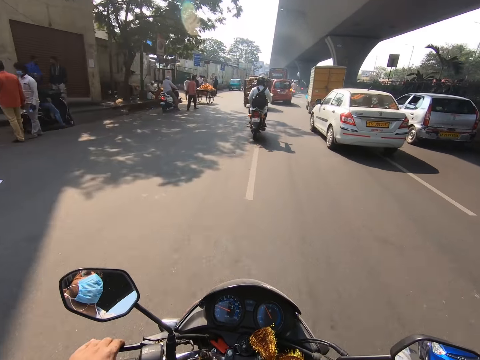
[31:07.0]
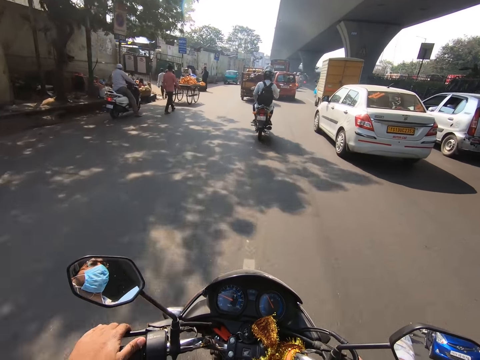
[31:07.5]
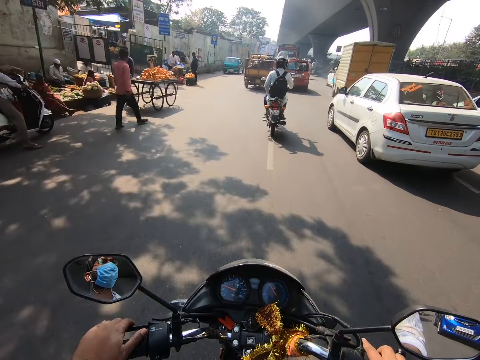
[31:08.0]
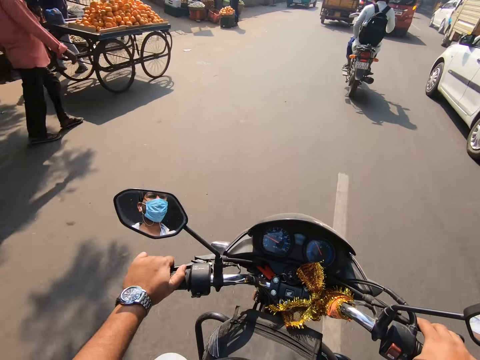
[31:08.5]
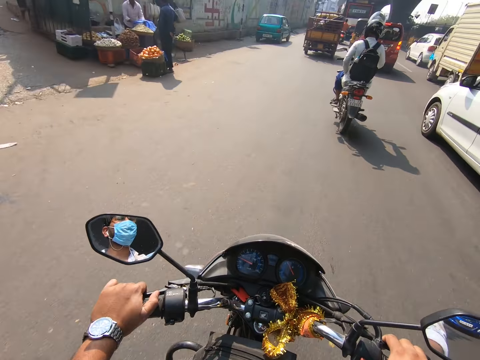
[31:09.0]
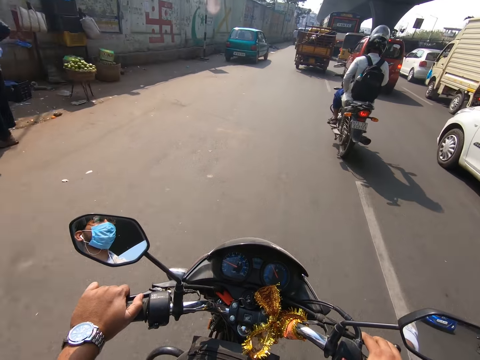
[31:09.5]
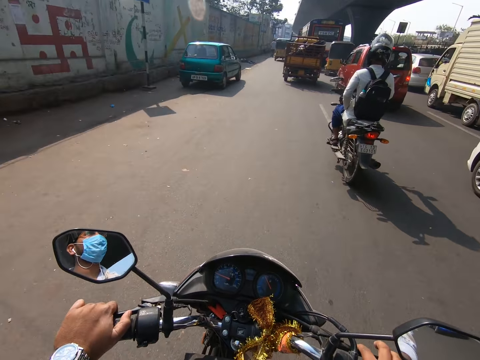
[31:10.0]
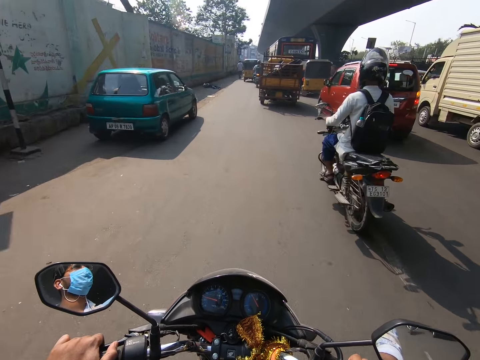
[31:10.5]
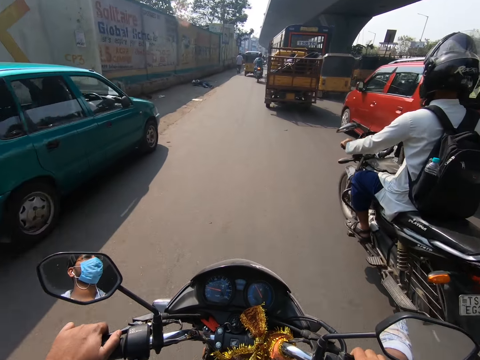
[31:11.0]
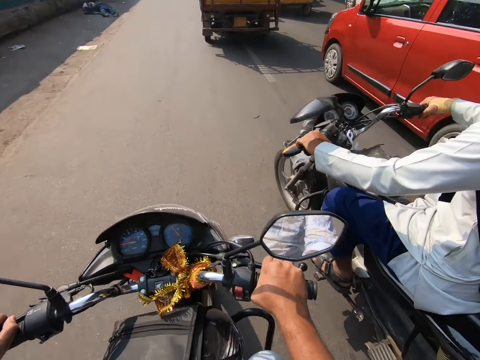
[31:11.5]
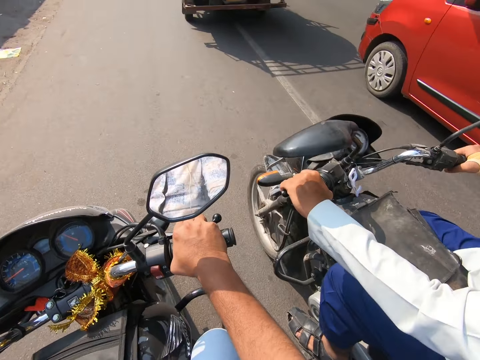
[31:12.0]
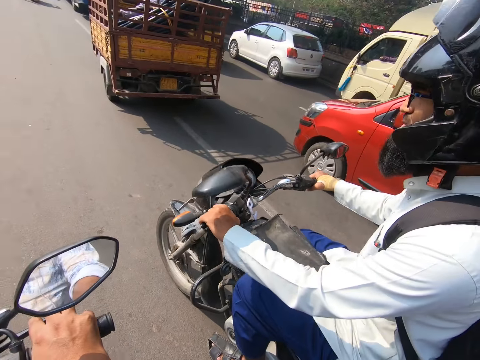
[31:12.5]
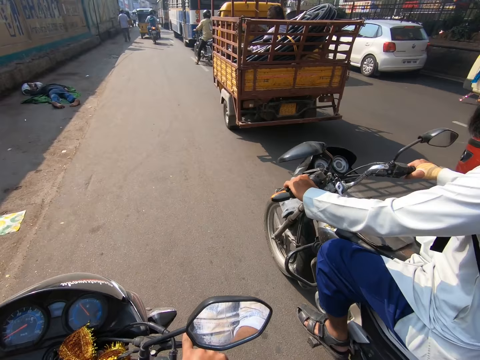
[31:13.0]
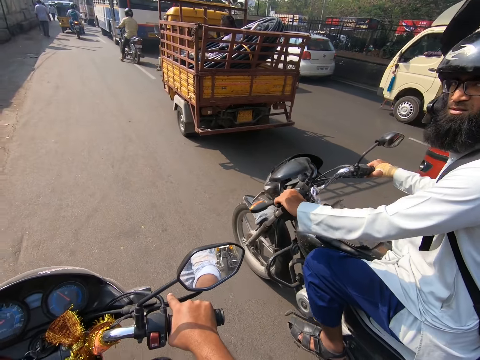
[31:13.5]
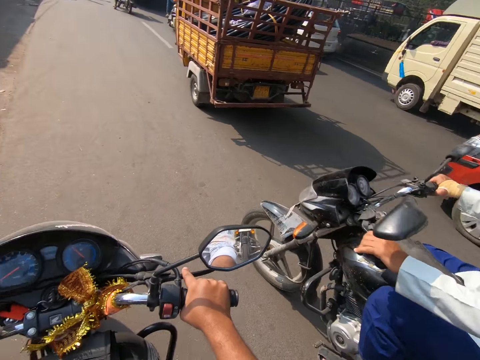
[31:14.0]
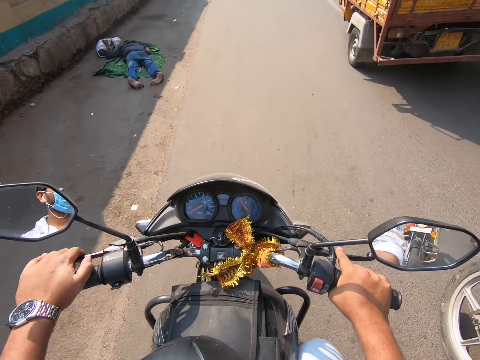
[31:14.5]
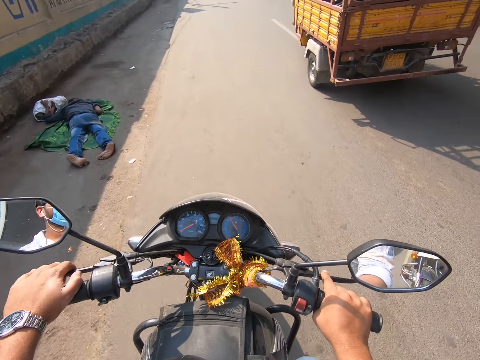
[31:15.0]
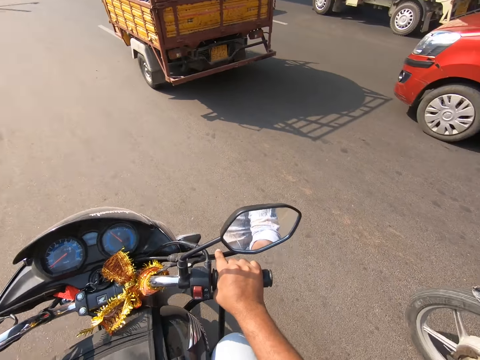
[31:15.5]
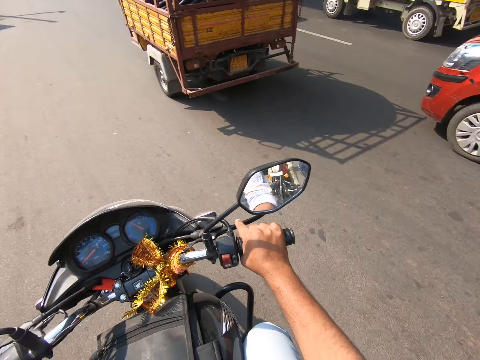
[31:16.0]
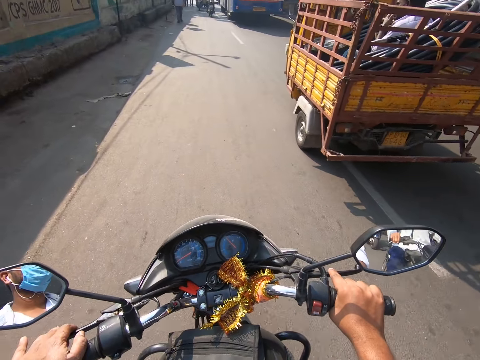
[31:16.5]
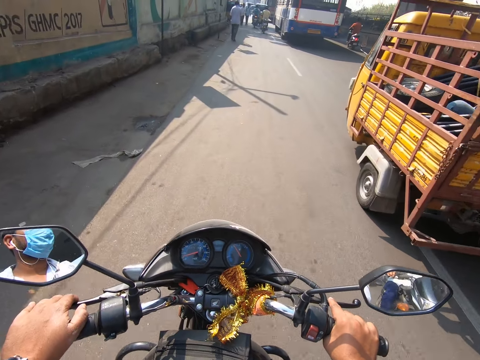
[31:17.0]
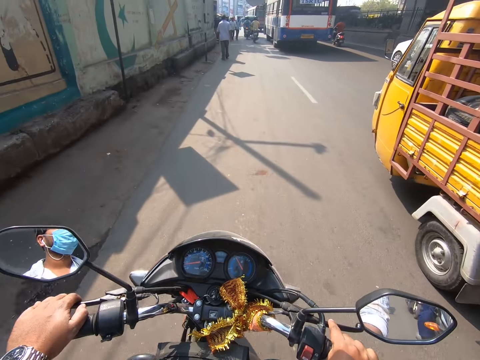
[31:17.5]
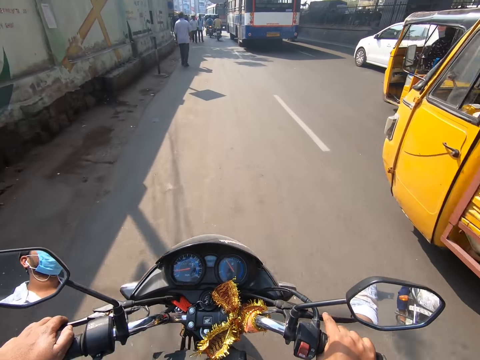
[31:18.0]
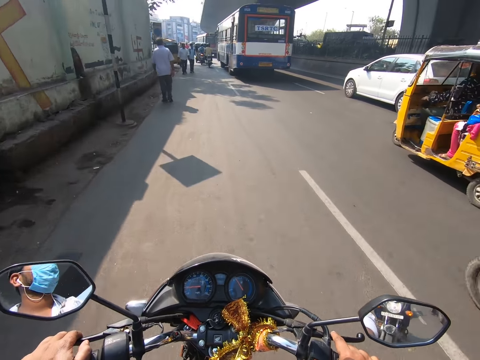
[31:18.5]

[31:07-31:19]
The camera wearer pulls the brakes. They ride the motorcycle on the road.

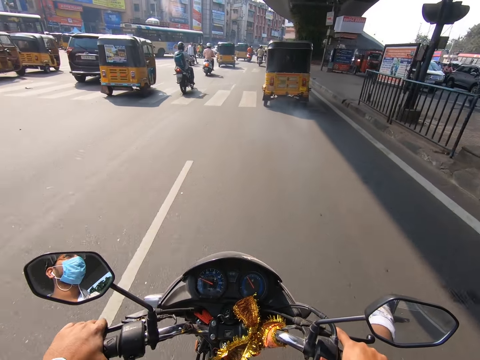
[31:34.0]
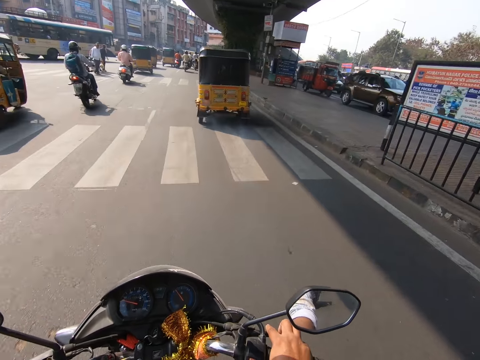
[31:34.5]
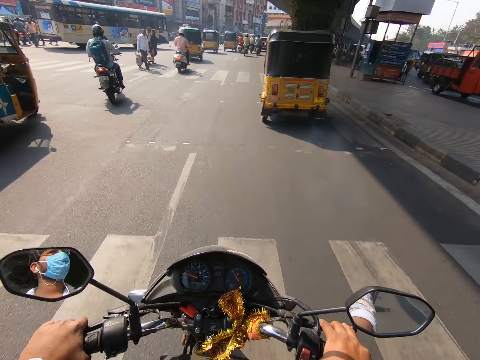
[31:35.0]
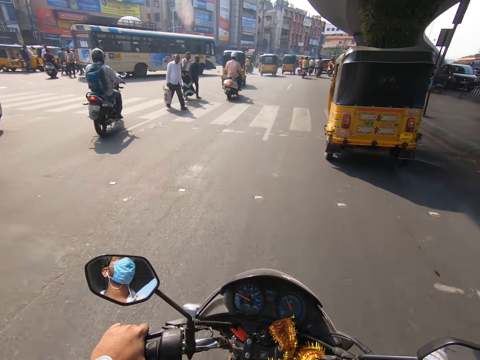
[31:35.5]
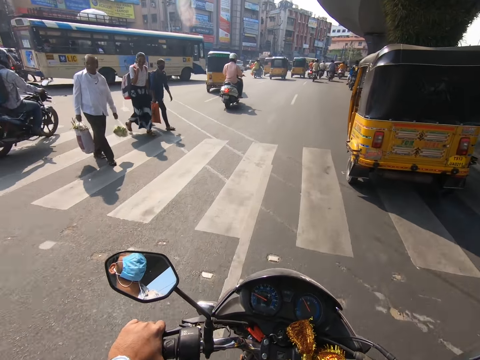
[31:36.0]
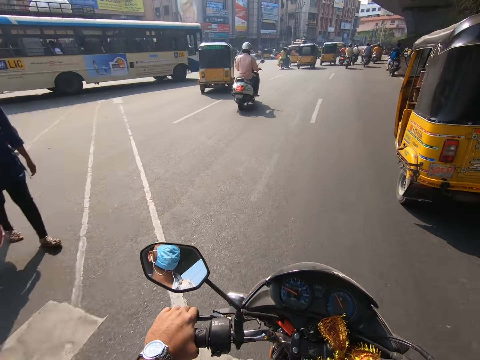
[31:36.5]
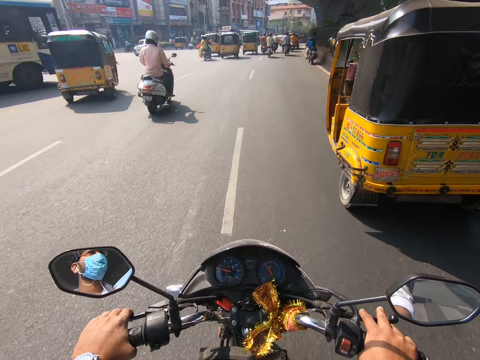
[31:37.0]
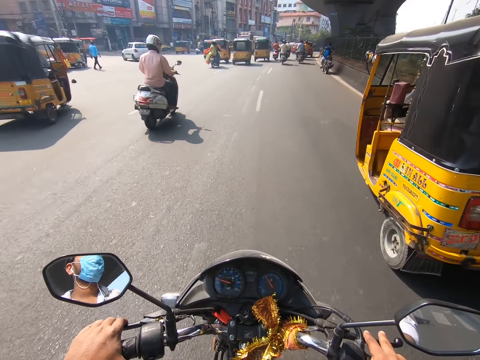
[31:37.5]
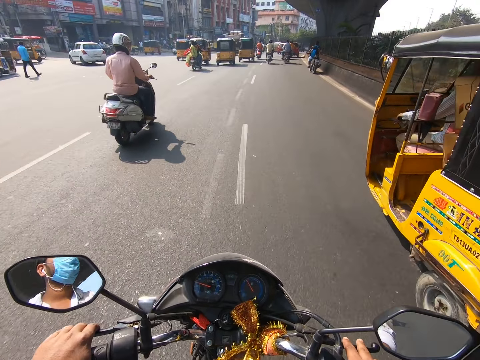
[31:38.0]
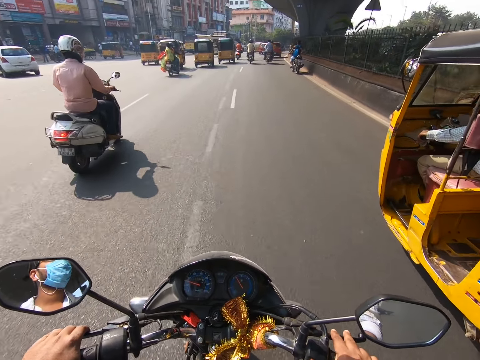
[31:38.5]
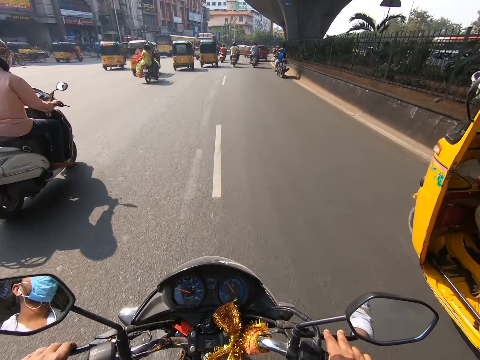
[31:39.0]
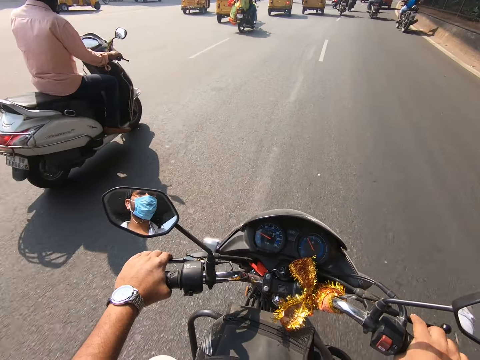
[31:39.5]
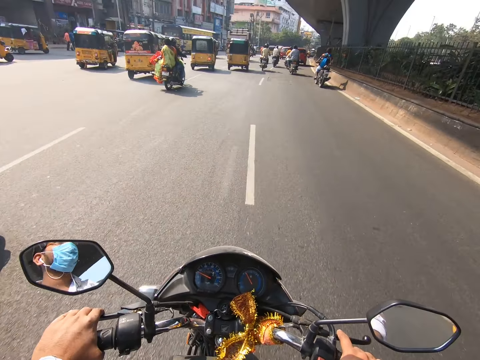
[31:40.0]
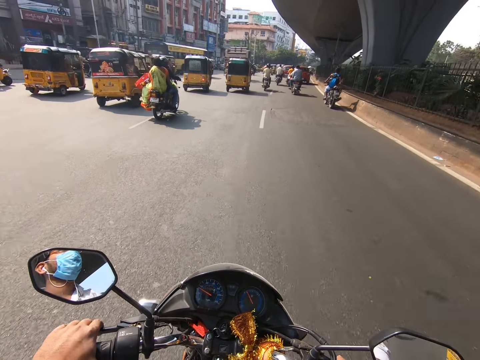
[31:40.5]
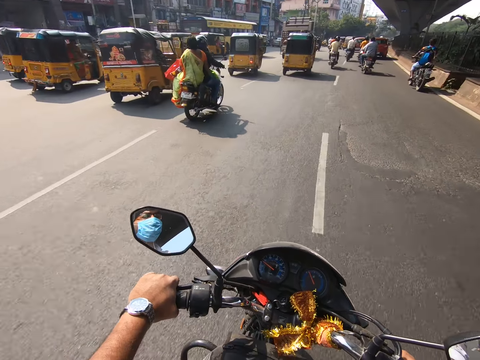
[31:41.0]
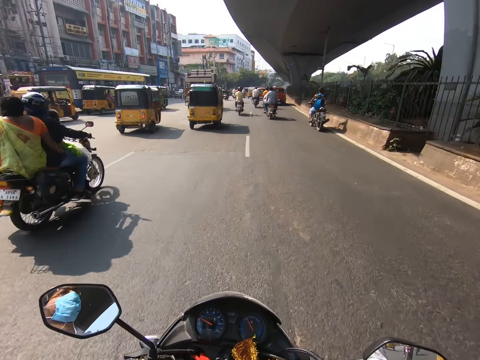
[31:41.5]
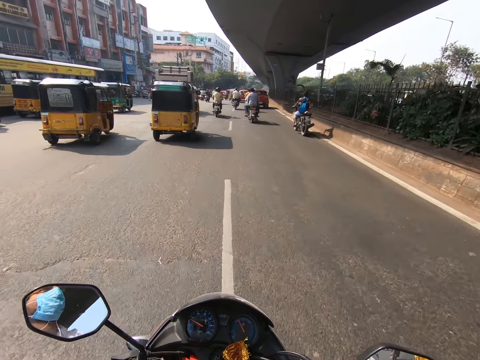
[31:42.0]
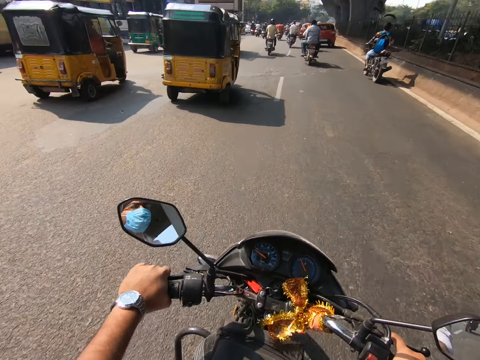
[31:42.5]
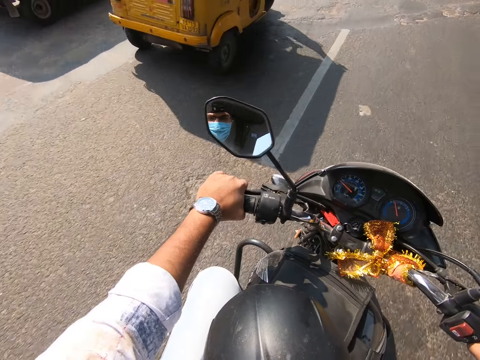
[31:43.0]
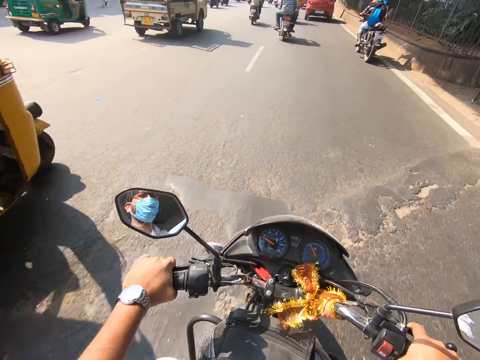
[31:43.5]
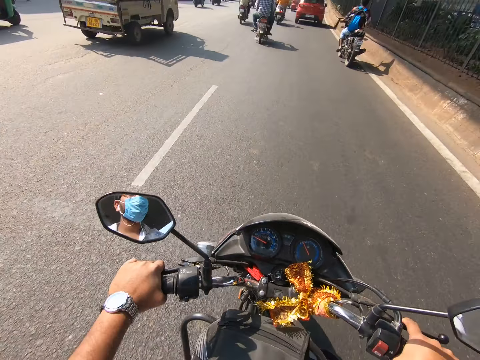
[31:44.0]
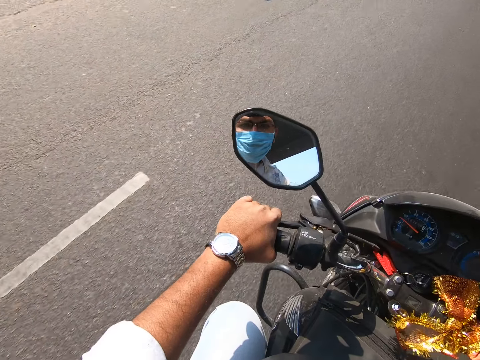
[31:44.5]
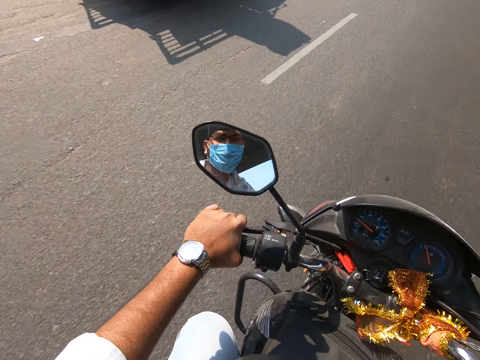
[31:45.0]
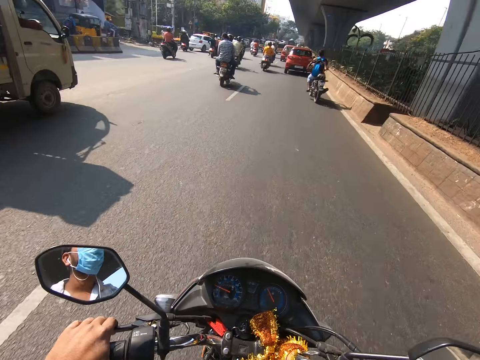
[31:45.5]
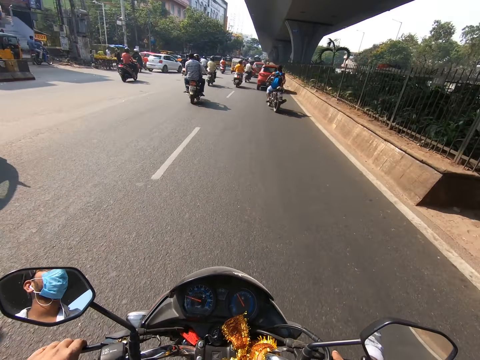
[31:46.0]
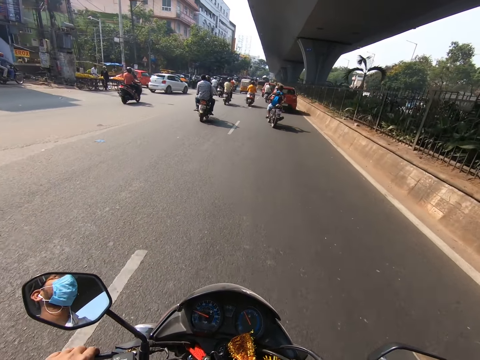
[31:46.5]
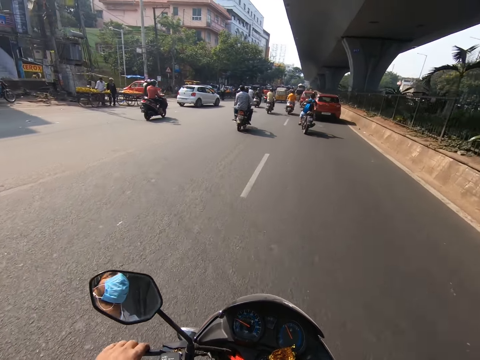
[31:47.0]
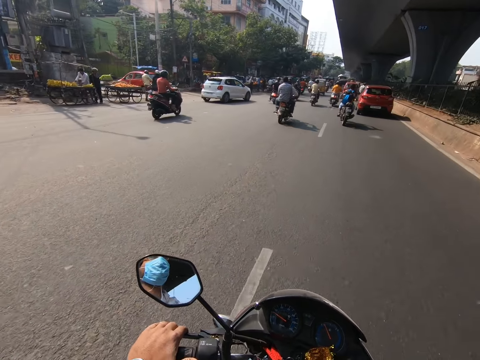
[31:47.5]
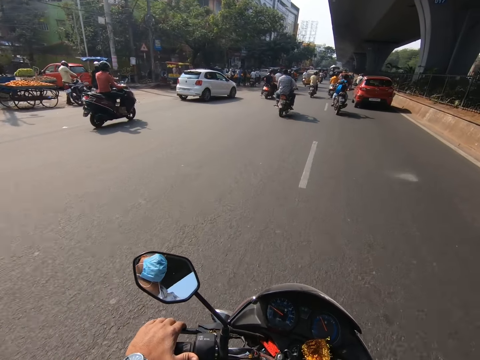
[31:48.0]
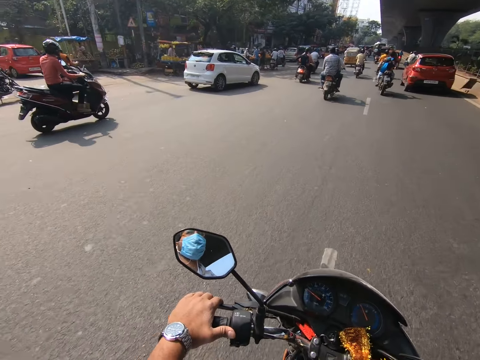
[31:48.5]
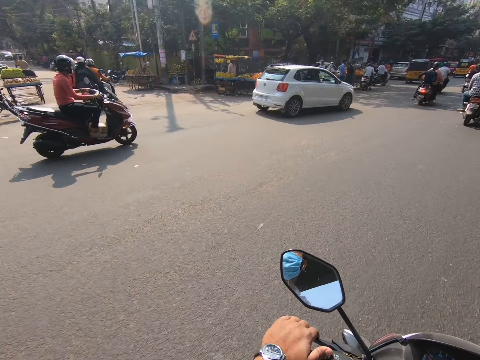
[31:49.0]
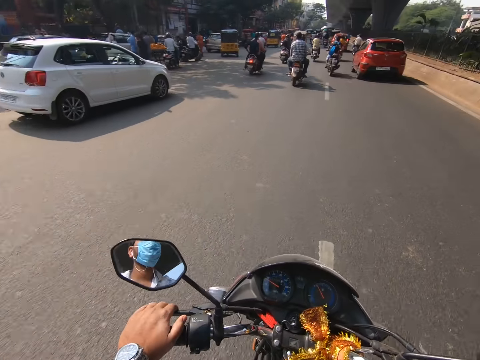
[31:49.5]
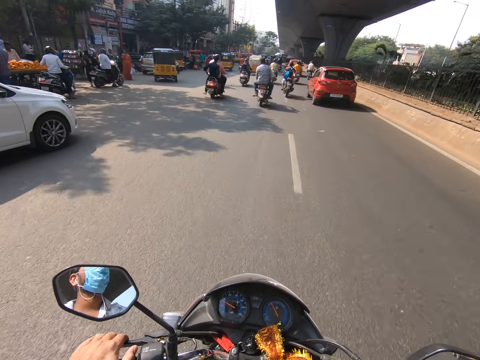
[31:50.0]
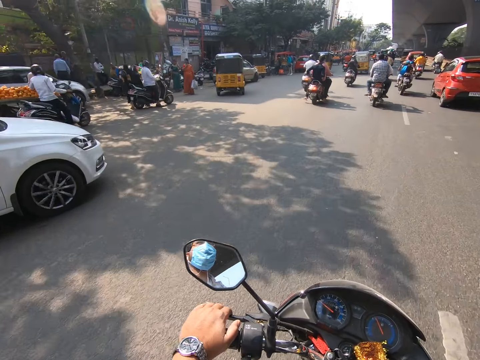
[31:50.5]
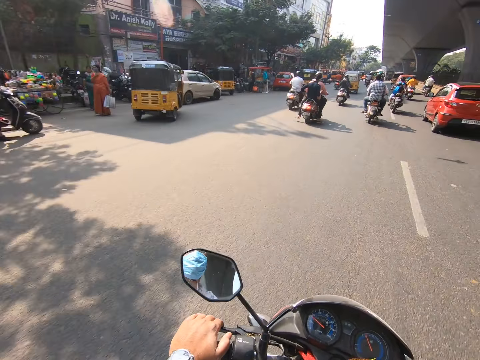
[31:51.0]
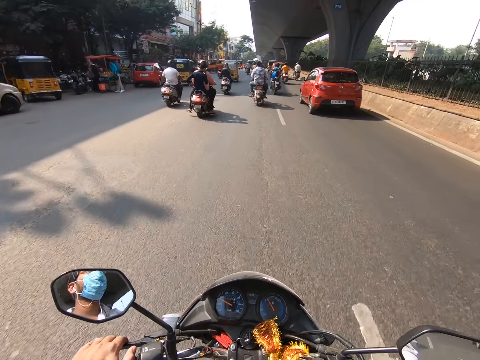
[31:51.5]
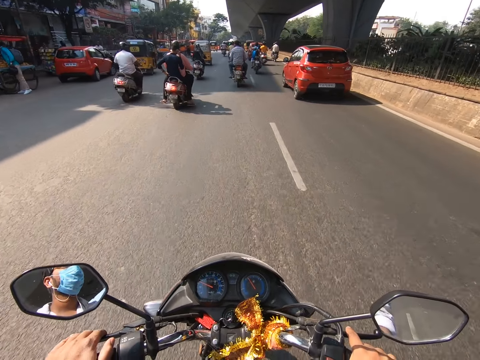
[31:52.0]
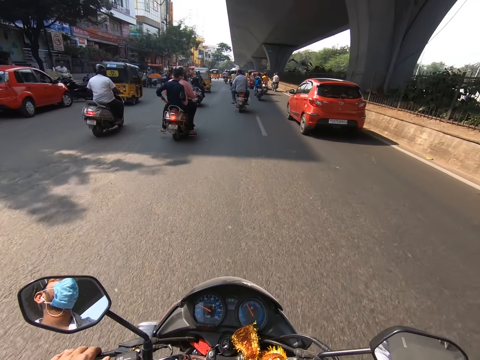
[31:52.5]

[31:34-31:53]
The camera wearer pulls the brakes. They ride the motorcycle on the road. They pull the brakes. They look forward. They look left. They look forward. They look left. They look forward.
